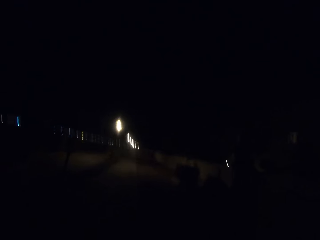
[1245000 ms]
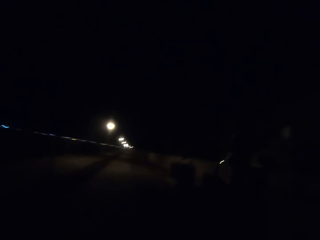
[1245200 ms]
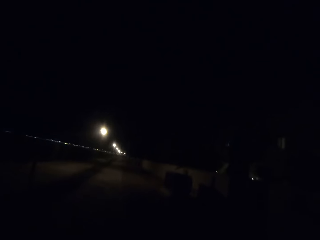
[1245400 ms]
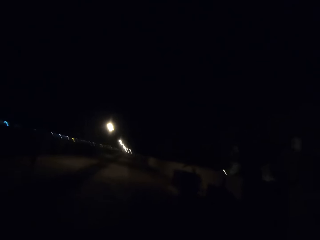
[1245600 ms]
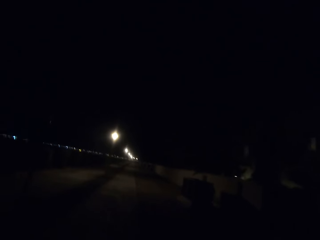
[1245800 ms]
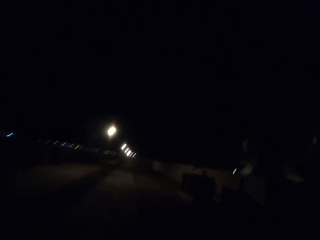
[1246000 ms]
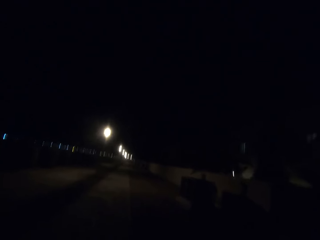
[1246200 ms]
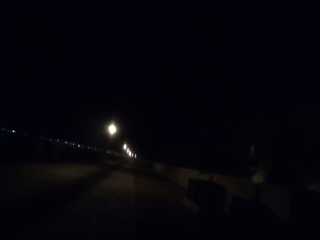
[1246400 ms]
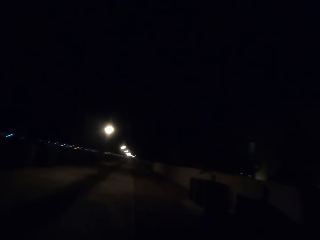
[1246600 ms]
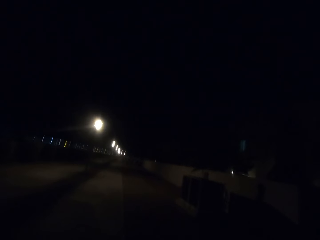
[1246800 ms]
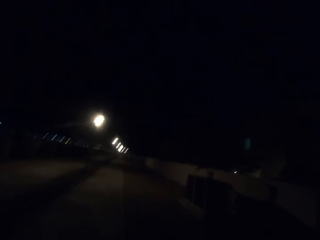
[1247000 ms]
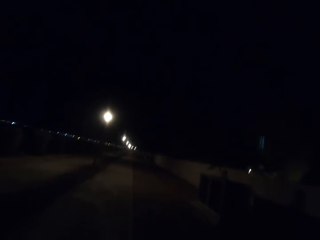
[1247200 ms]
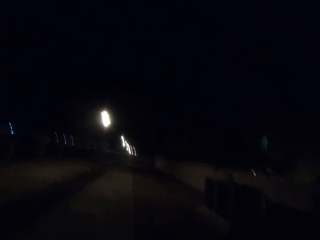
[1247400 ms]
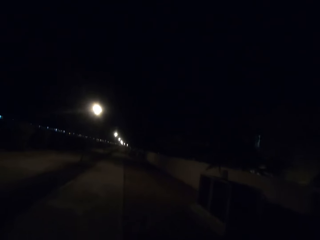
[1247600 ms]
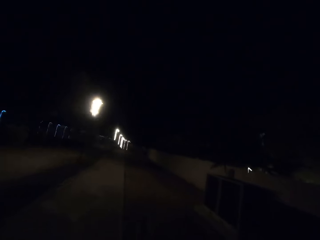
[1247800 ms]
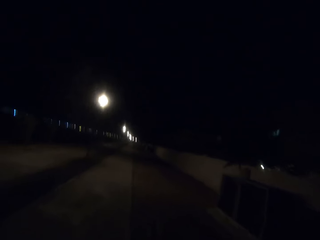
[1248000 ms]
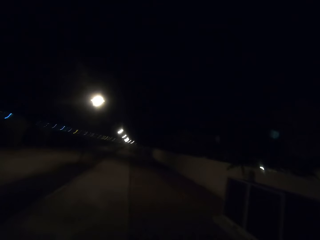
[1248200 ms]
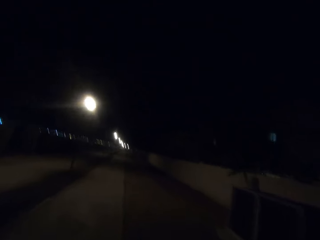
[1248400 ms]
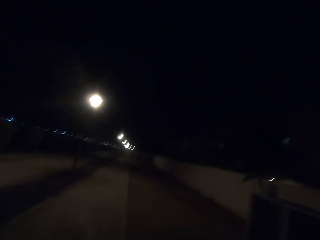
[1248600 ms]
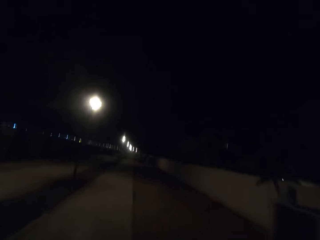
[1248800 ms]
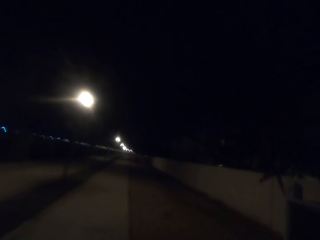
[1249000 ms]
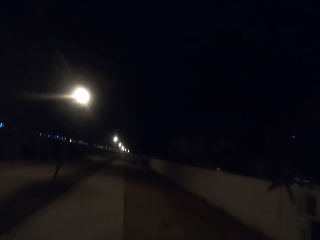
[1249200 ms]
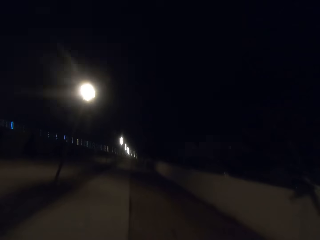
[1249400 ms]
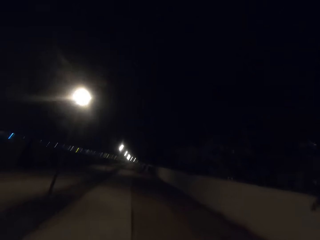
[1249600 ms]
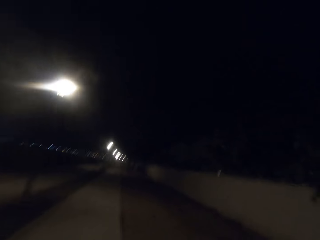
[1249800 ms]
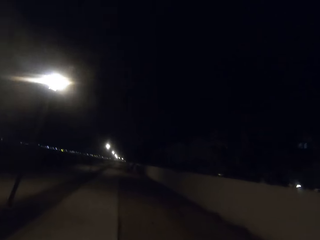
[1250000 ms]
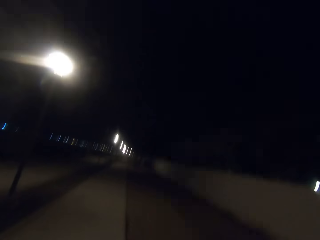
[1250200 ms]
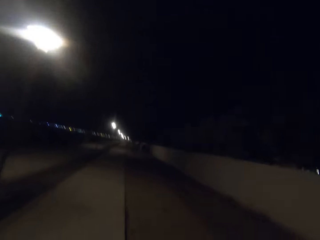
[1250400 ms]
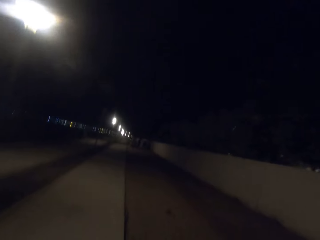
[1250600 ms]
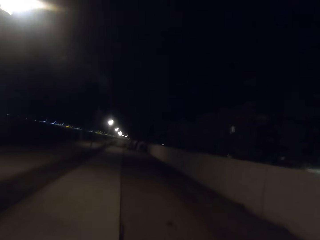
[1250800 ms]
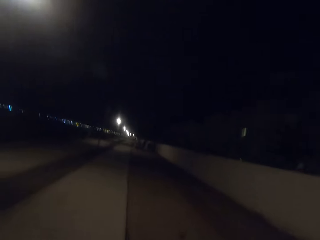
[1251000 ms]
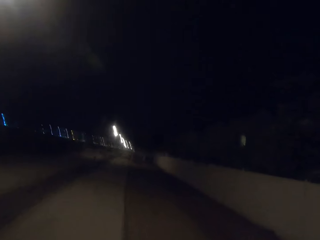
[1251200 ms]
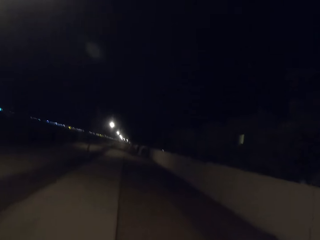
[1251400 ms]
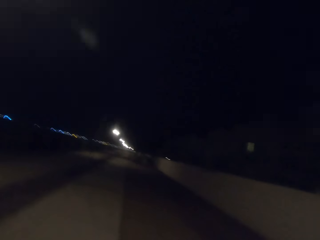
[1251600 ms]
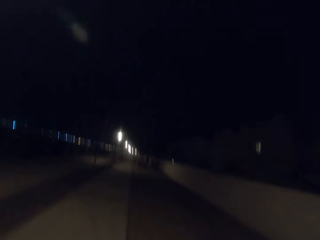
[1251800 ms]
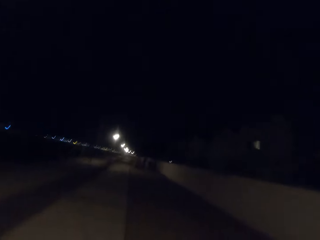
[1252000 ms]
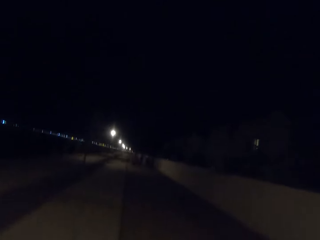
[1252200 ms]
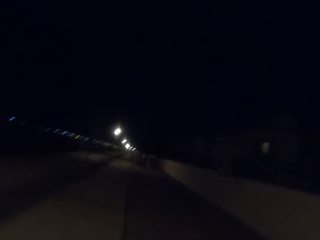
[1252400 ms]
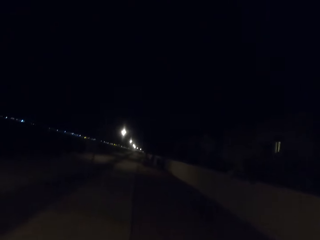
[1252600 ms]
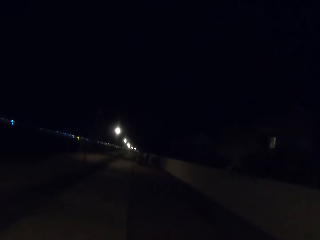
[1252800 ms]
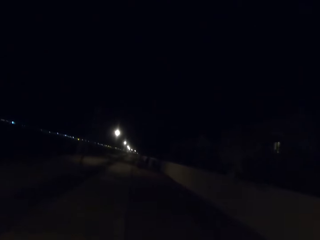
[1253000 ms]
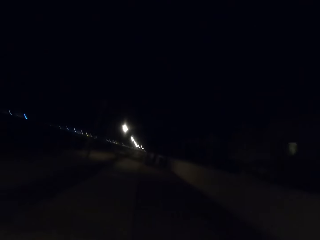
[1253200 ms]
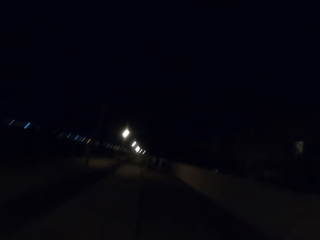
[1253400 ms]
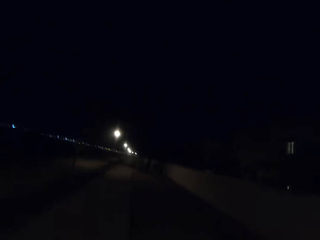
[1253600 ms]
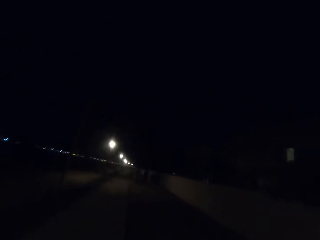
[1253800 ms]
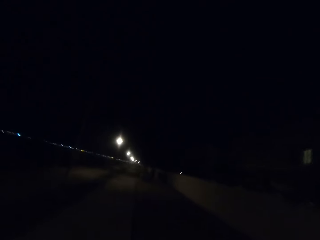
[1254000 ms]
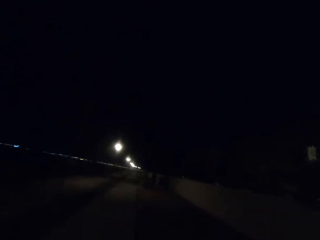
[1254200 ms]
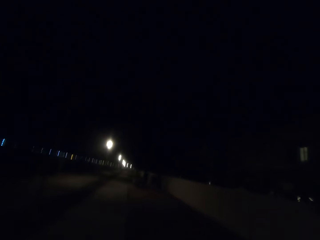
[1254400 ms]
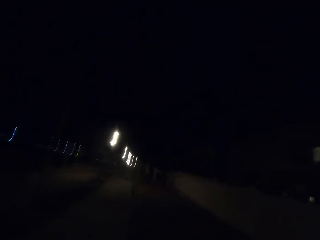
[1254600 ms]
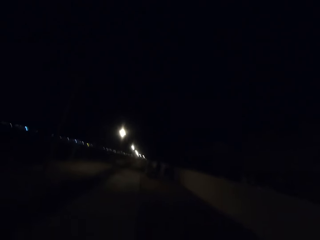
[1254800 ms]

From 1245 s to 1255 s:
Street lights appear.

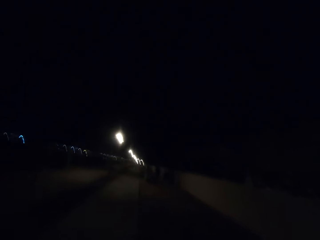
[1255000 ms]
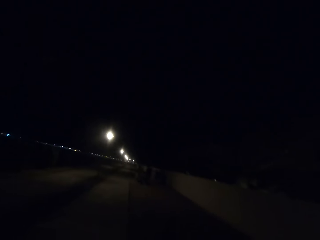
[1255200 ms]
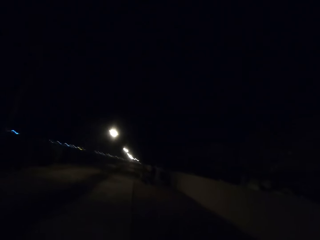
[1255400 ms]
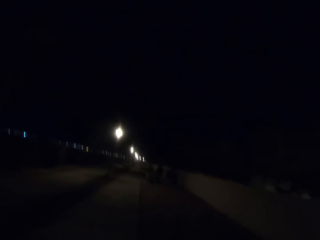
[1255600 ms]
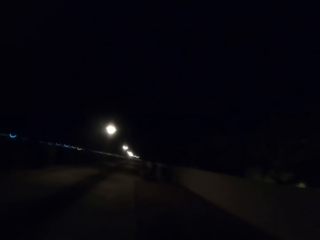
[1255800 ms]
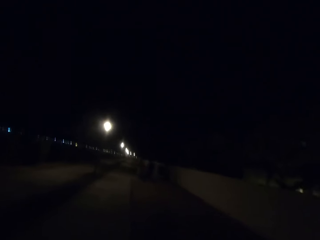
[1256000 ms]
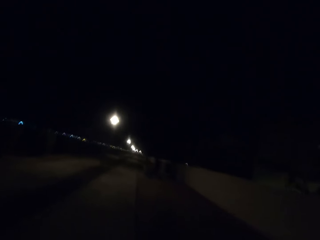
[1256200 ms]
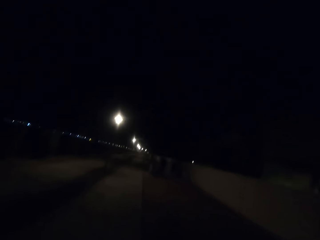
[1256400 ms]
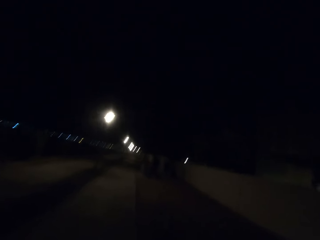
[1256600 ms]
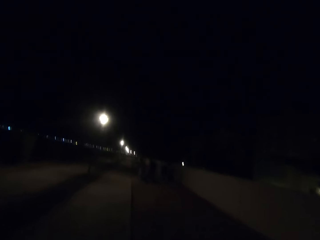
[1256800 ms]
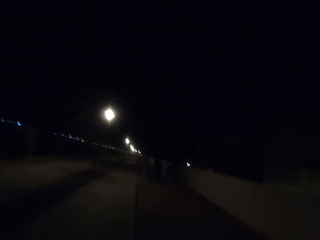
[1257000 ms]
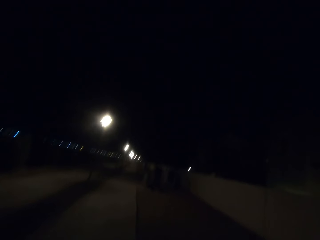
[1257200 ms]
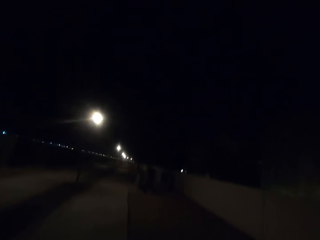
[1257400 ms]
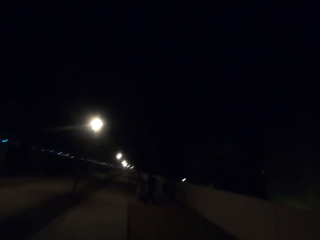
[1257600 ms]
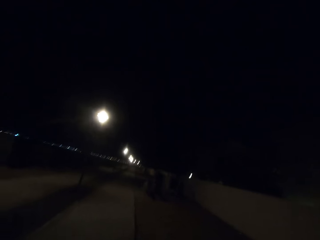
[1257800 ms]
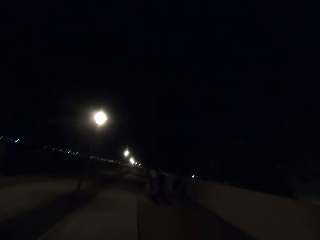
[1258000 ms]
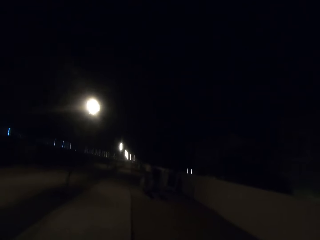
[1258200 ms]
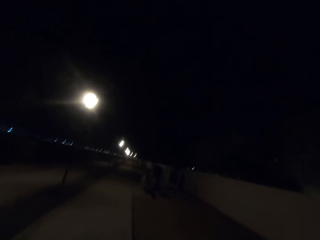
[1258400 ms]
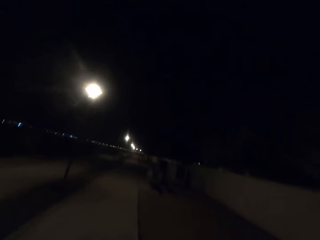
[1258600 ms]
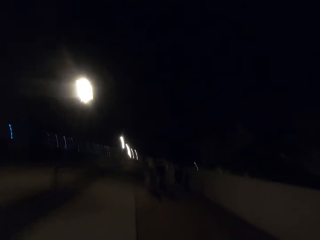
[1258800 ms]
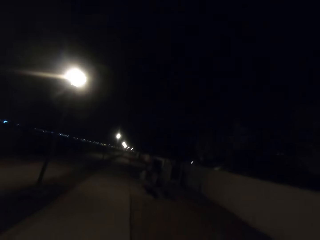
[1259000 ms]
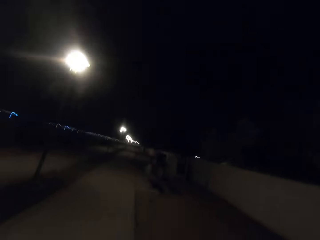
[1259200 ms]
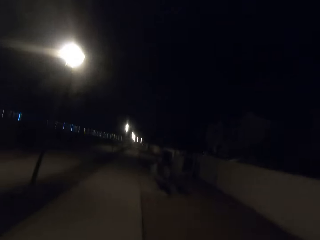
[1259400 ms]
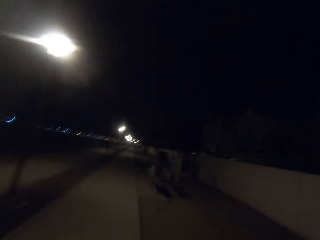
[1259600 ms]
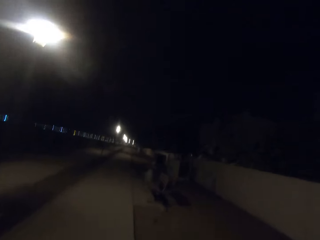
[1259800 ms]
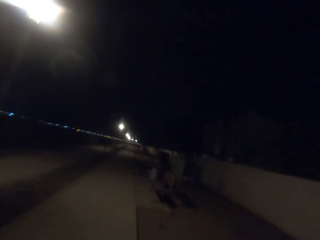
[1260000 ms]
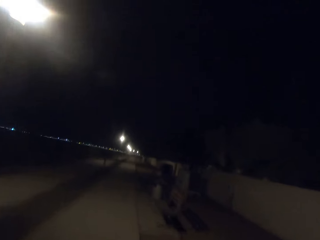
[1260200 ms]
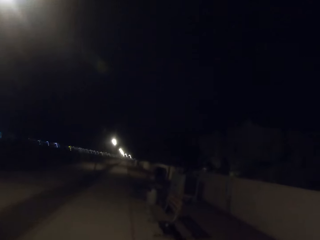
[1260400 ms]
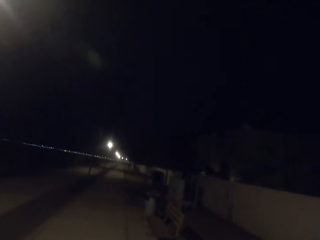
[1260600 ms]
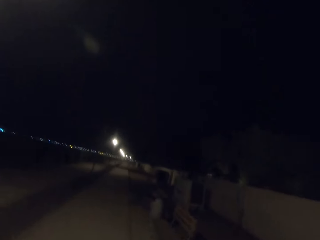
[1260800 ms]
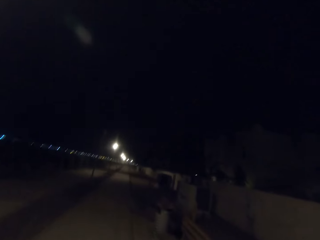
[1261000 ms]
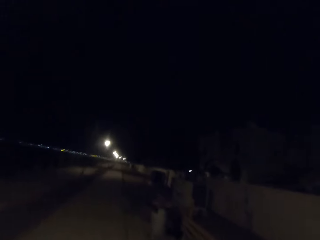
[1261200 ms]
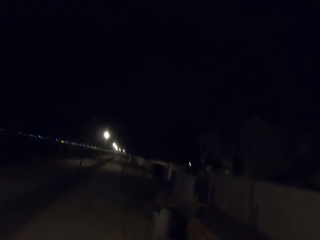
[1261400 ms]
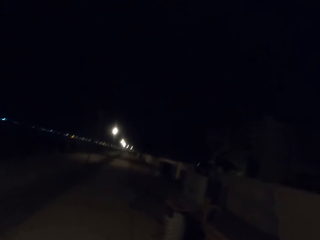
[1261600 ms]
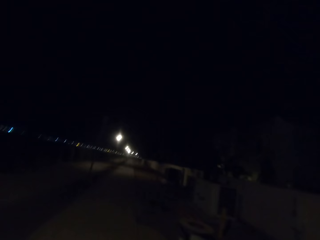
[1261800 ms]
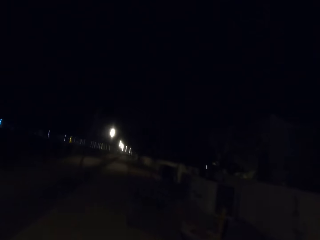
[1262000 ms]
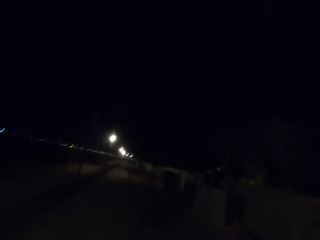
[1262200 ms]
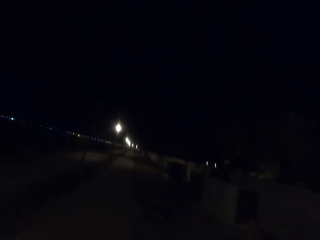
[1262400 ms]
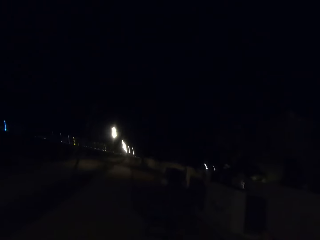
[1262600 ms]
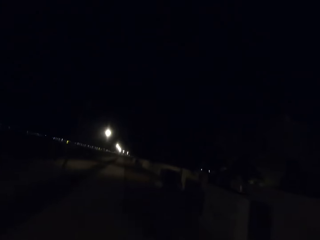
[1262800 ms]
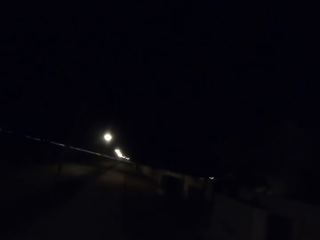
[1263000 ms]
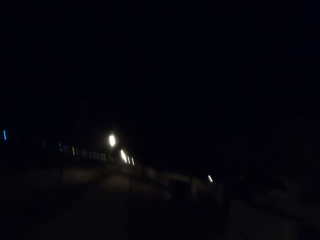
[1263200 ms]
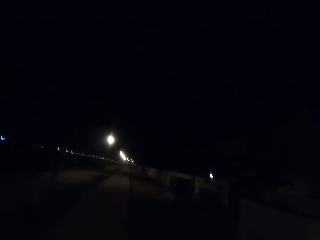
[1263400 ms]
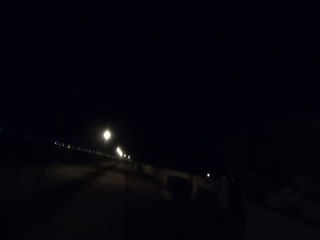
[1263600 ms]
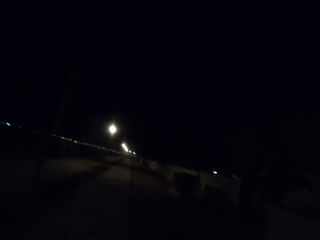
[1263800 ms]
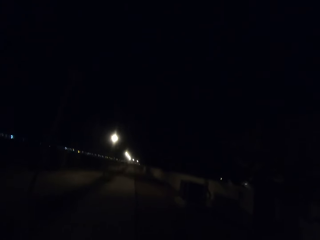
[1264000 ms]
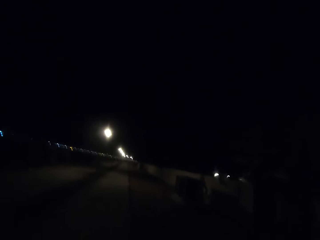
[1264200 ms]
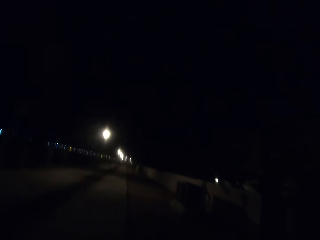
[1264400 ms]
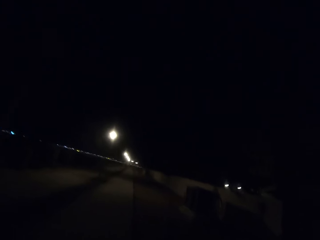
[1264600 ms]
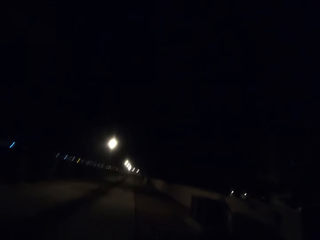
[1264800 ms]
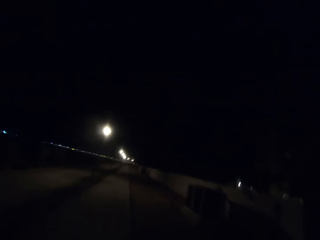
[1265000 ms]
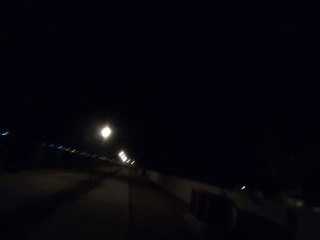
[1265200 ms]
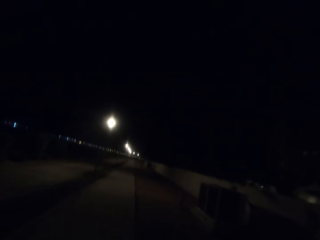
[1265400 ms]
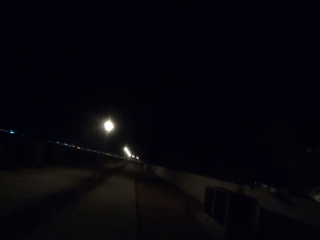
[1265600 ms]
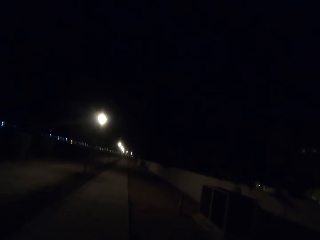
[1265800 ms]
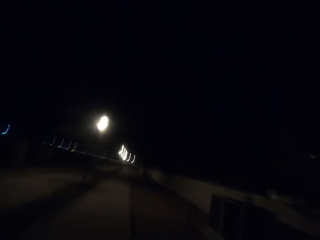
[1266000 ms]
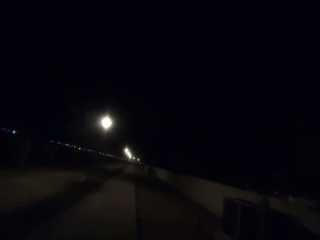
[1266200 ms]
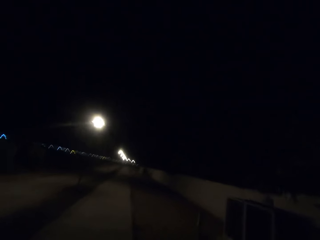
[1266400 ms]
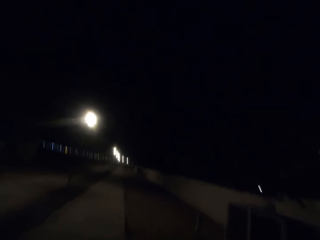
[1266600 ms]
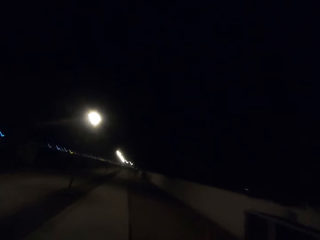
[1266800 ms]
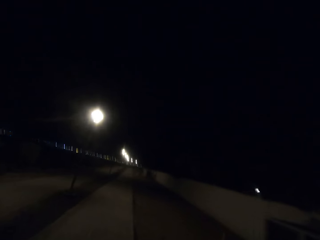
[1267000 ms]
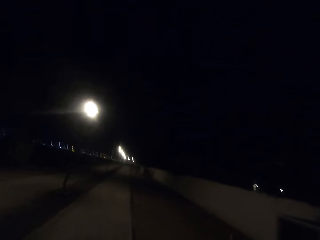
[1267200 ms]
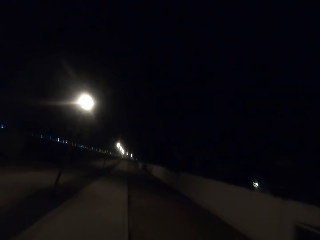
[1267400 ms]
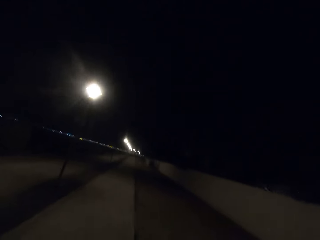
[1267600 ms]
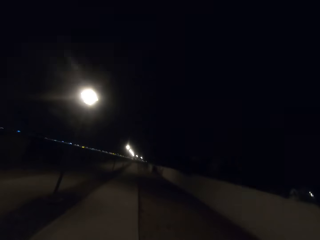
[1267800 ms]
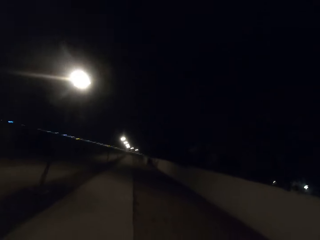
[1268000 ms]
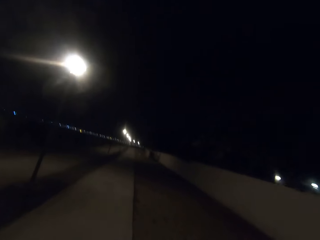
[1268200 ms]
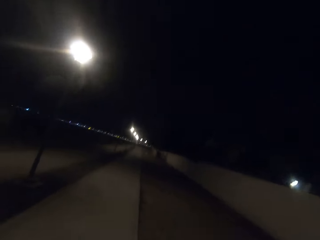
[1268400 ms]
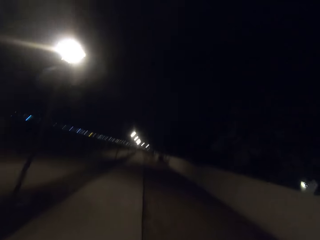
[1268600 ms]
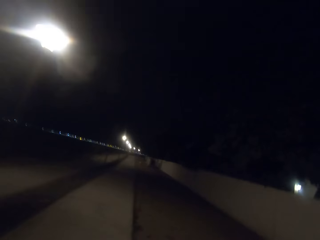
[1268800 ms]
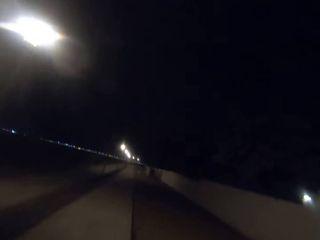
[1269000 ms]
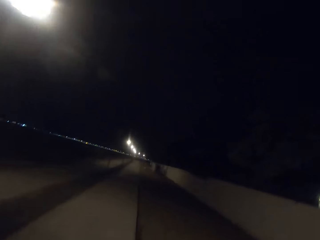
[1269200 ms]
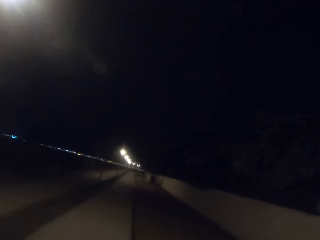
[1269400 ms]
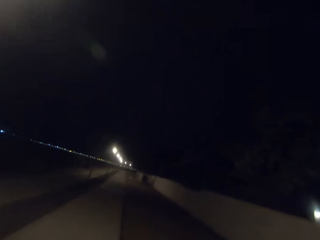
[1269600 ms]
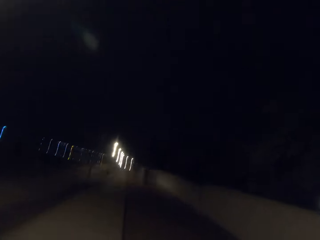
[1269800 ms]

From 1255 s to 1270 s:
Street lights appear.
